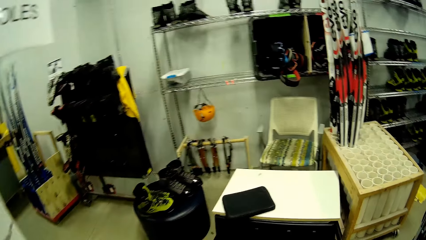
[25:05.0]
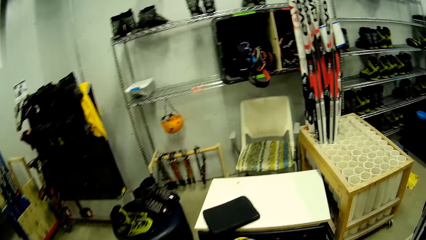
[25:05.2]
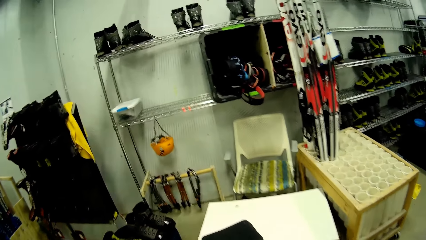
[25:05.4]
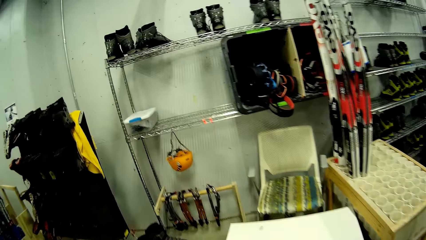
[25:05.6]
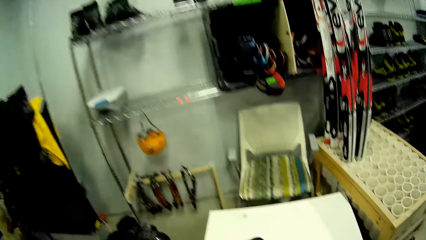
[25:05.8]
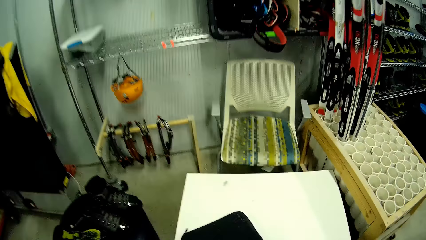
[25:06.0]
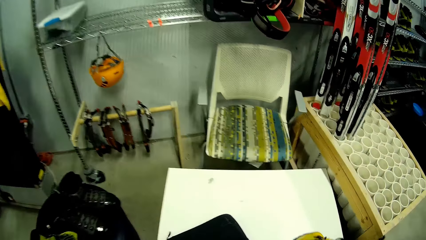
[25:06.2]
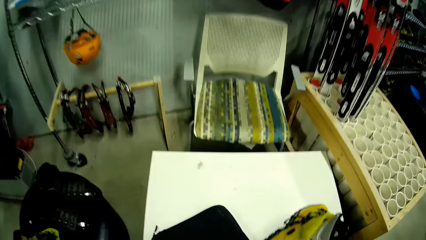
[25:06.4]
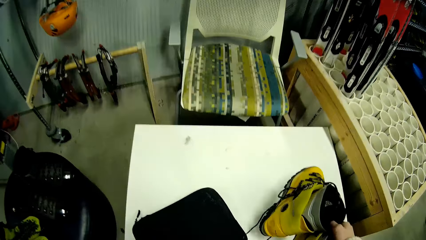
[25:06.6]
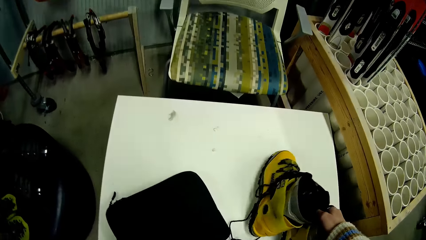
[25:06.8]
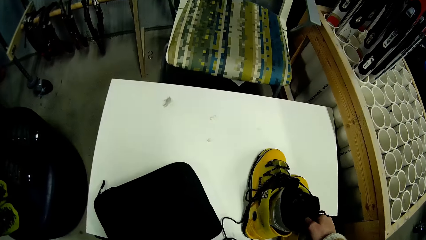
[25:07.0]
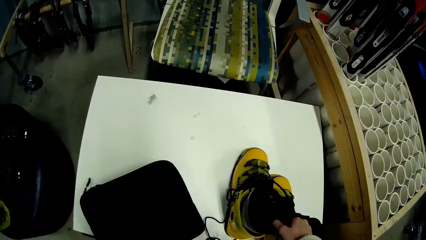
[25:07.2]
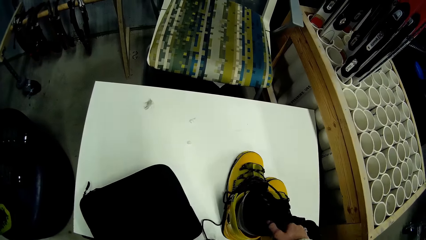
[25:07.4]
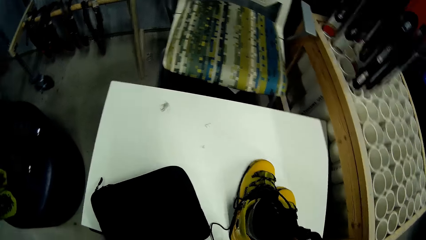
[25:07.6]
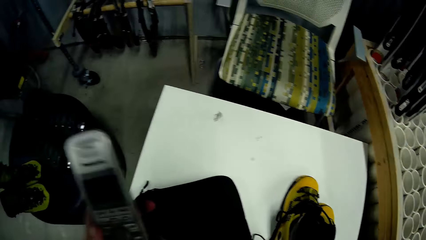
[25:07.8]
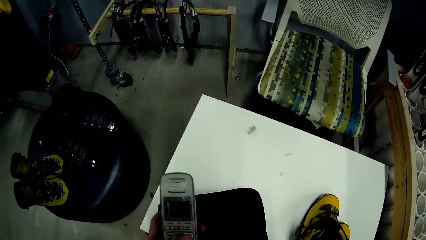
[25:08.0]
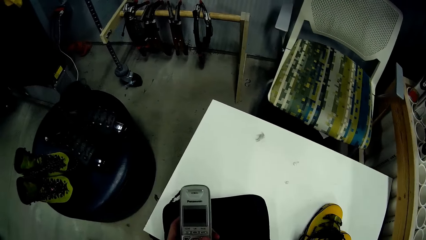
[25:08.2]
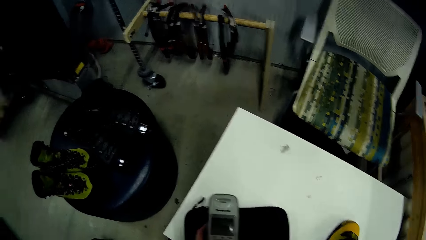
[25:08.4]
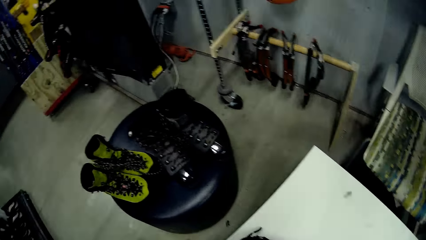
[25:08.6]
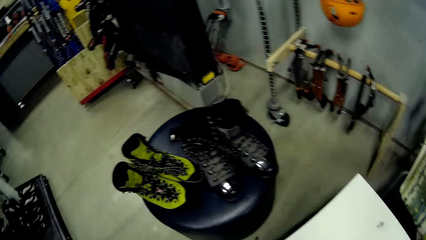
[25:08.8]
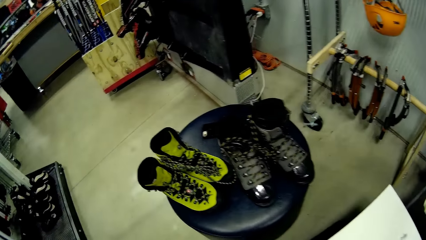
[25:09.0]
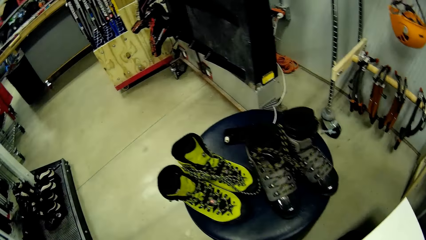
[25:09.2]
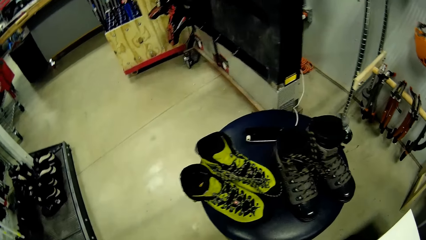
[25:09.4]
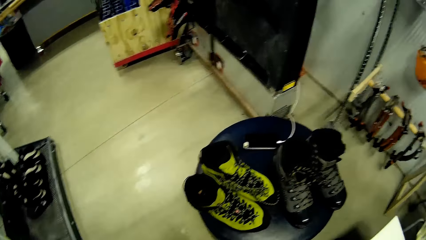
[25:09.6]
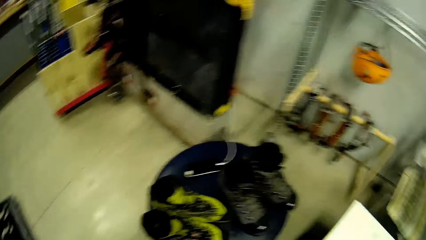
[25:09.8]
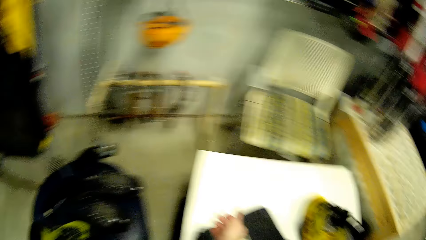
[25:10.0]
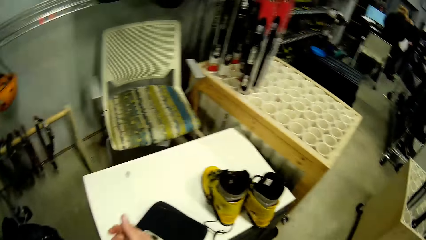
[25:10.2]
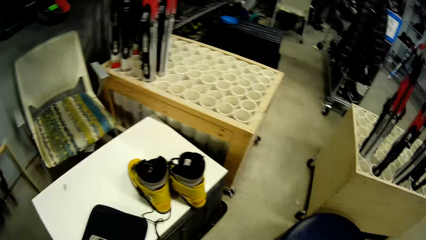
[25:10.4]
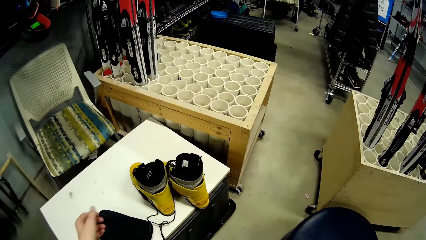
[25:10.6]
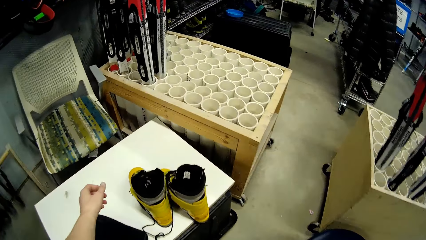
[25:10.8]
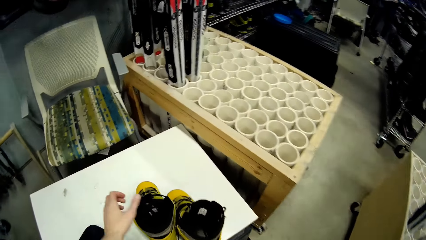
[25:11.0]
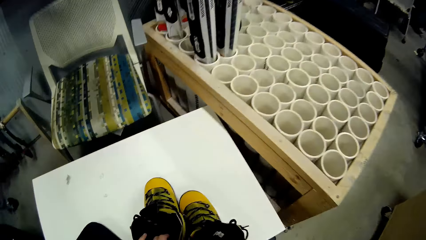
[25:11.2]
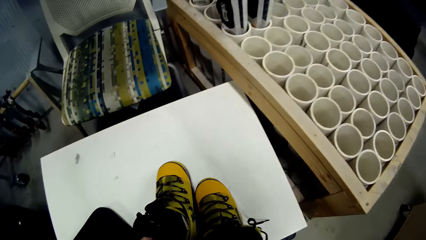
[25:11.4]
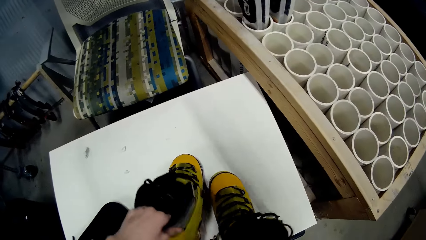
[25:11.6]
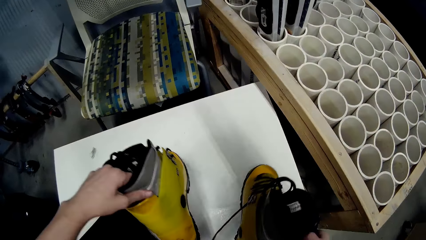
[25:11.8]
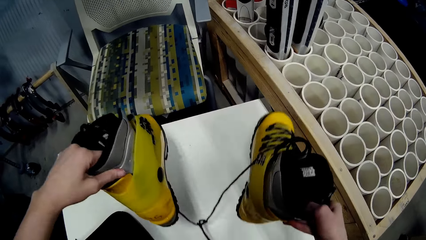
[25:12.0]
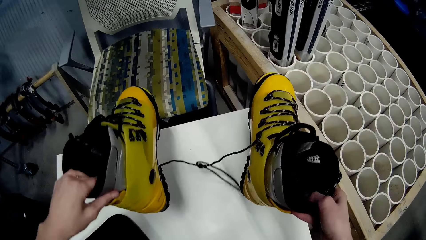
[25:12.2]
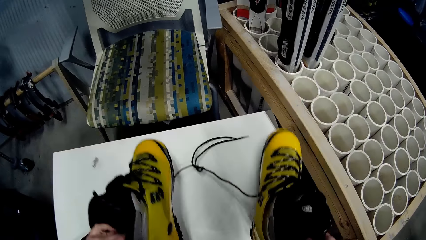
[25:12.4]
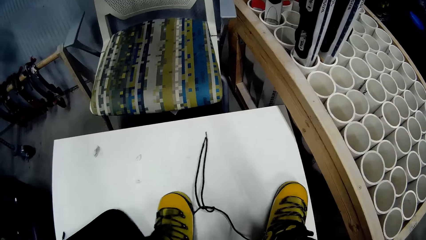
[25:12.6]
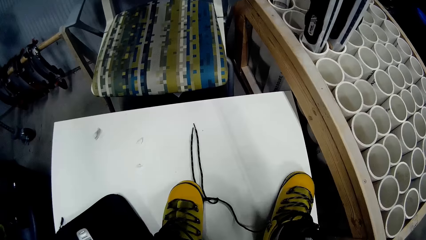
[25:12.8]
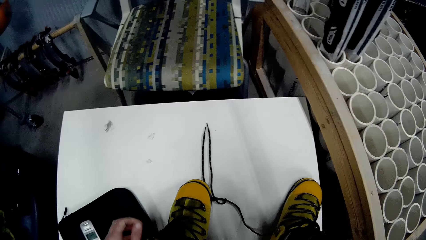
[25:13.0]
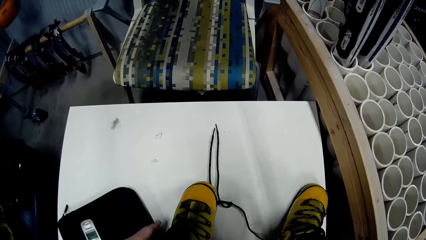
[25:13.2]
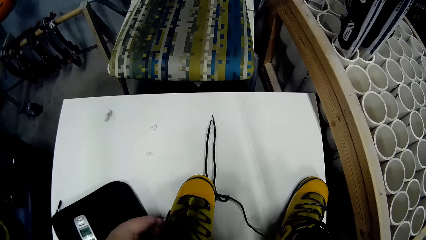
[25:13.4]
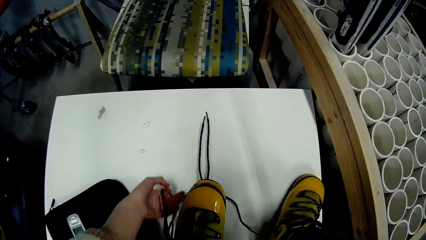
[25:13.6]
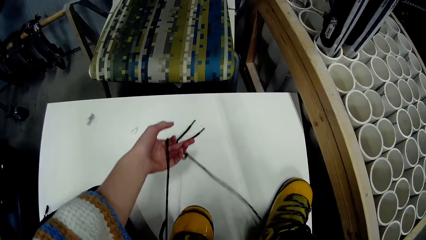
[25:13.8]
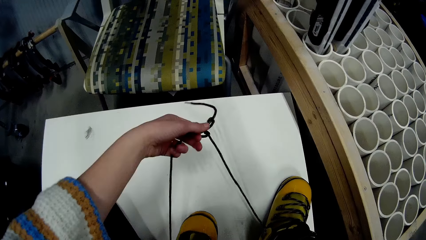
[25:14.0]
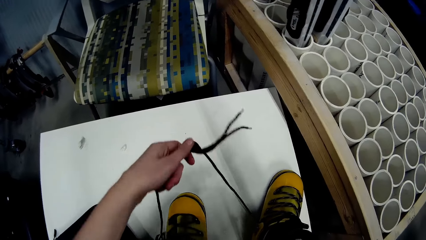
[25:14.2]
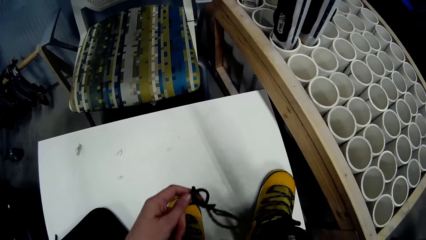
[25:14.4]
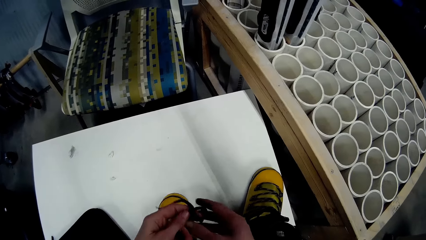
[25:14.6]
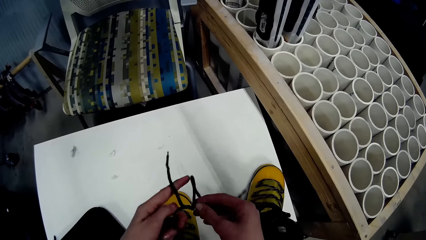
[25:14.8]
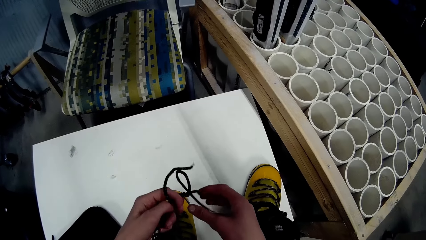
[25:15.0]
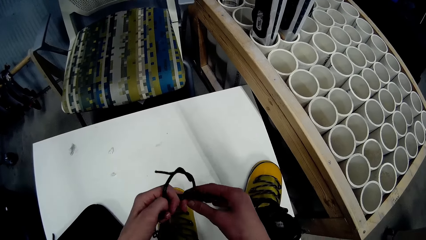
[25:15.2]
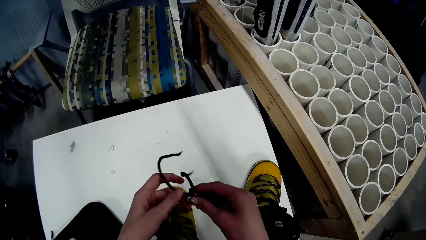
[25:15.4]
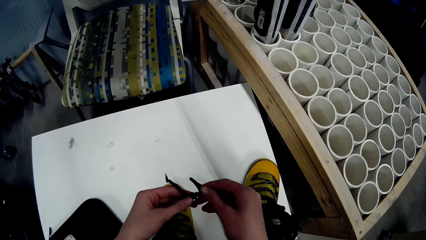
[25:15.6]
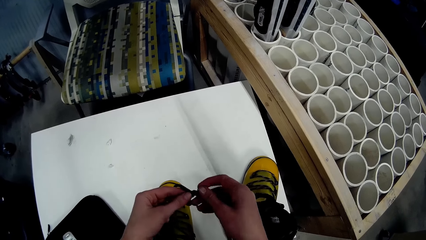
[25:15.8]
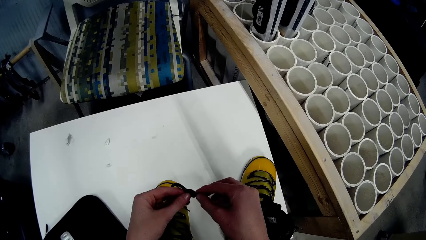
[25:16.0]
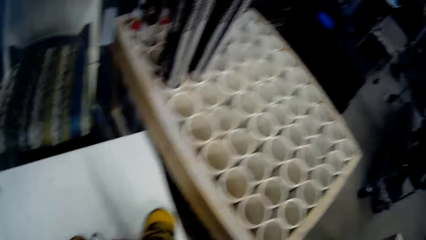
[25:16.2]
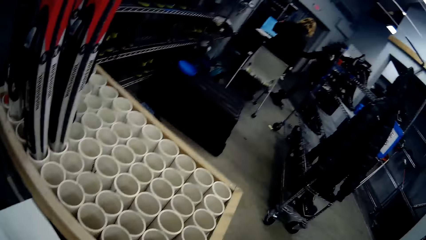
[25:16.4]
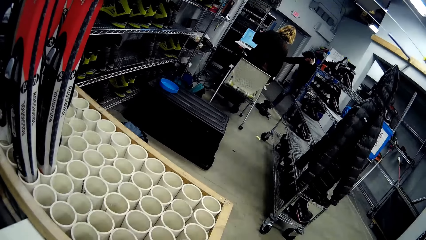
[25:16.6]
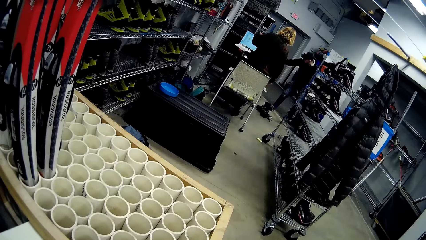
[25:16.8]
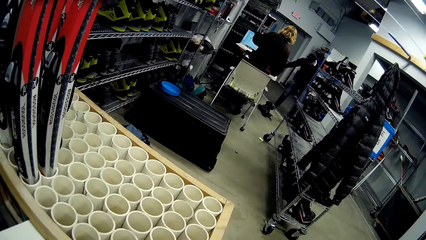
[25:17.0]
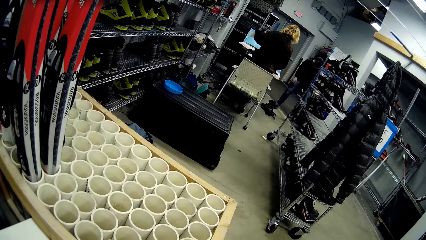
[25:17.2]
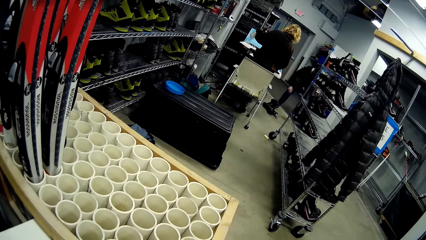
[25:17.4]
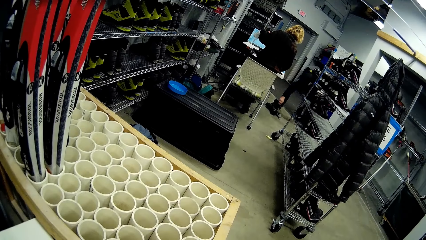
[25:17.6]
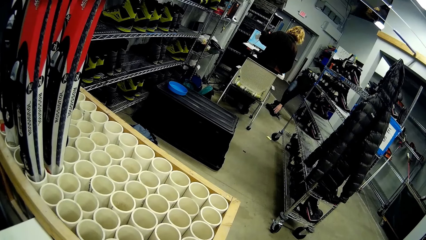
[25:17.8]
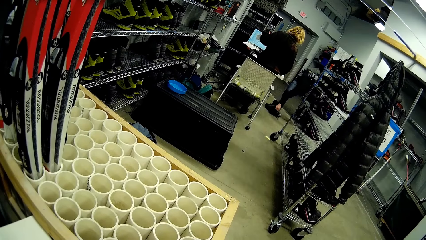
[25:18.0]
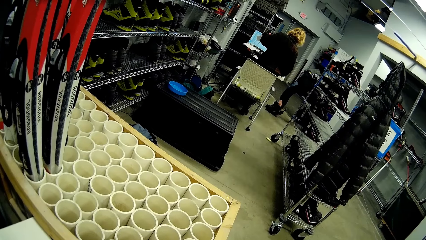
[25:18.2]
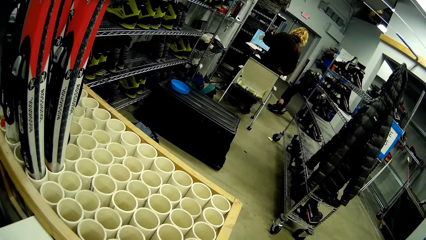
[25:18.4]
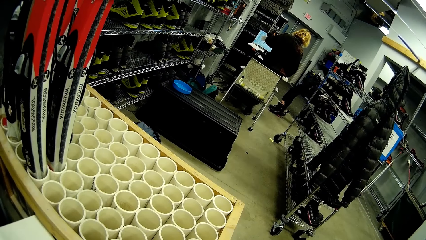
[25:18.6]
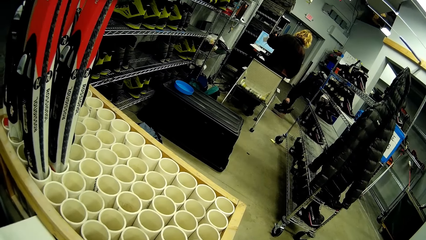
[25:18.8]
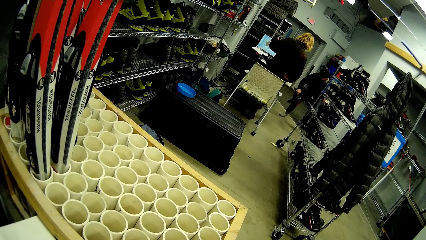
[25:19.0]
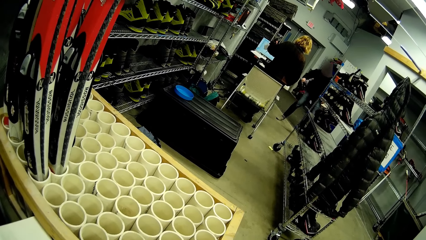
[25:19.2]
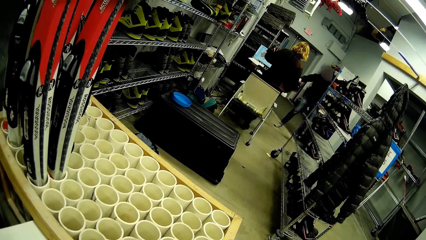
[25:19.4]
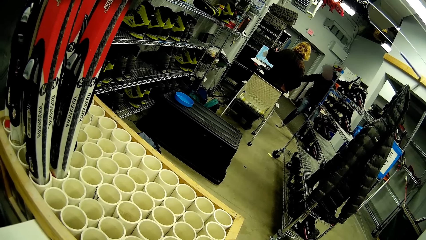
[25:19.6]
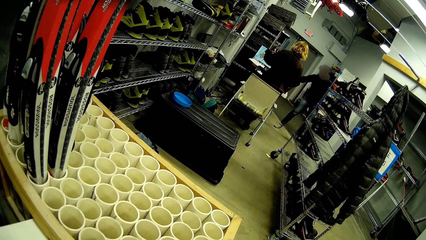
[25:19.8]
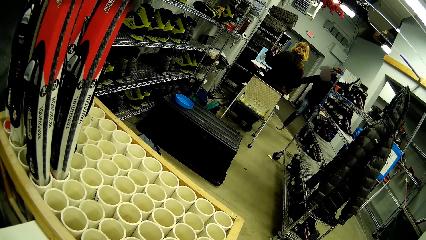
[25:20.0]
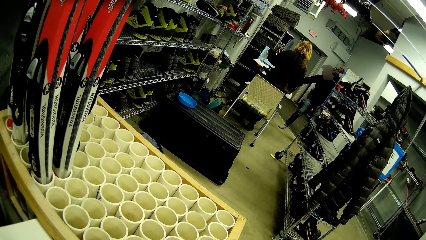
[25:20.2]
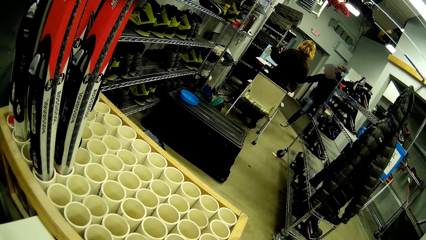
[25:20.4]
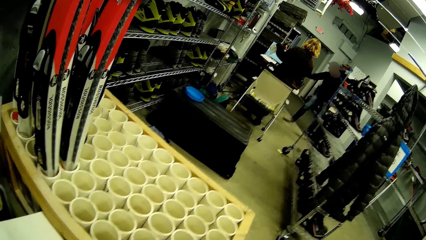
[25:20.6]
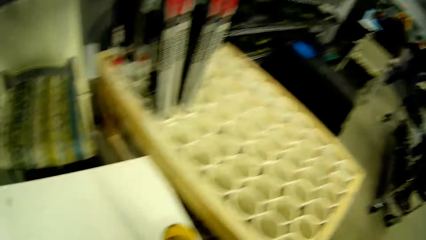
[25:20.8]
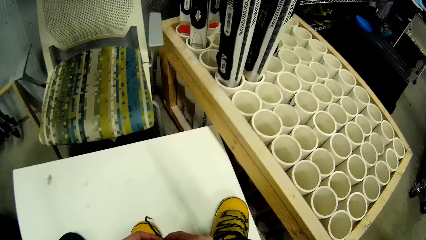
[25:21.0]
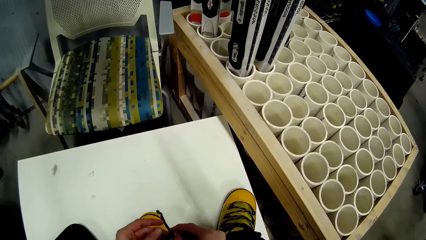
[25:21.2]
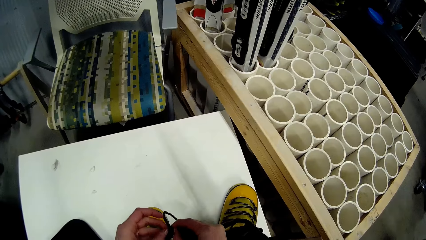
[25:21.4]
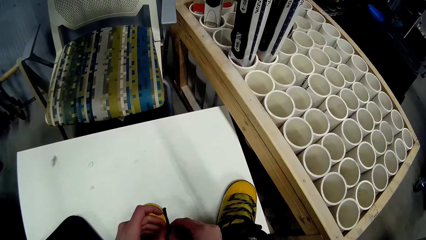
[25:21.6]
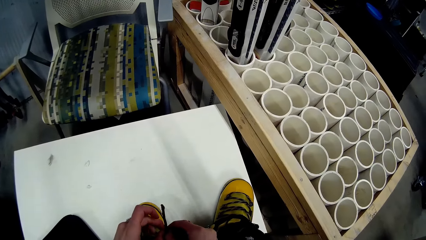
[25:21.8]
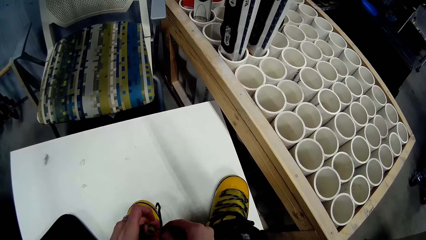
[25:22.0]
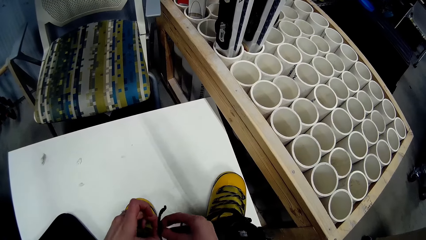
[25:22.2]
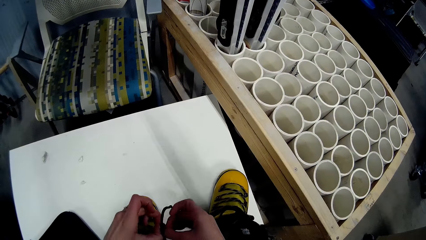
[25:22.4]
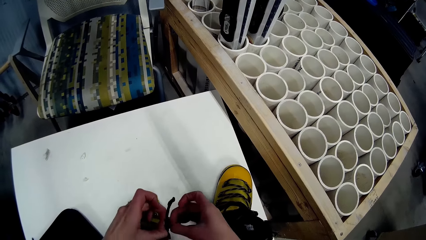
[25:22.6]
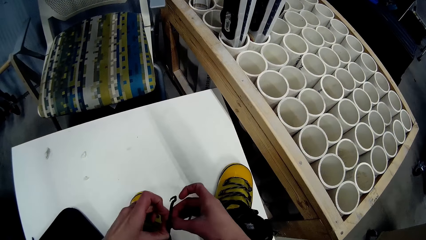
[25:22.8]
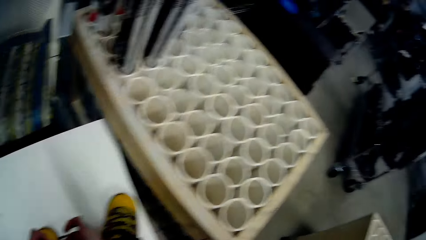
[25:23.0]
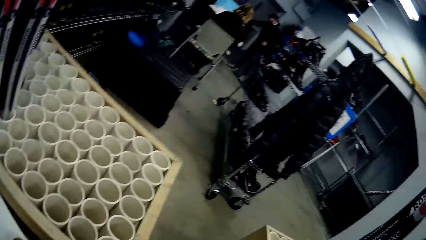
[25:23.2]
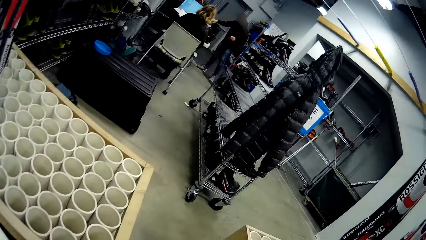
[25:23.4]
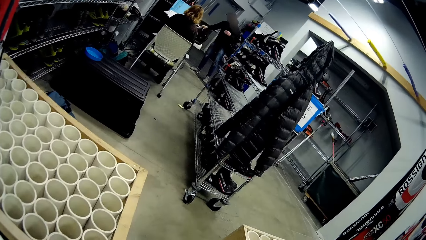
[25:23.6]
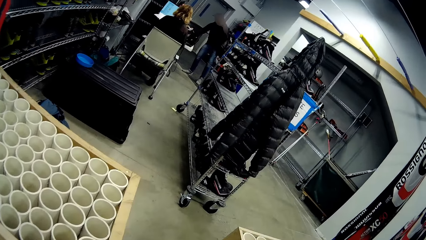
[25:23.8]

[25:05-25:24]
The camera wearer drops the pair of boots on a table with her right hand. She operates a phone. She drops the phone on a purse on the table with her left hand. She adjusts the pair of boots on the table with her hands. She picks up the boots or shoes with hands and puts down the shoes with hands. She unties the pair of boots' lace on the table with her hands. A man moves a hand. A woman stands near a chair. The man picks a pair of boots from the floor with his right hand. He puts the boots or ice skating shoe on the table. The camera wearer unties the pair of boots' lace on the table with her hands.
